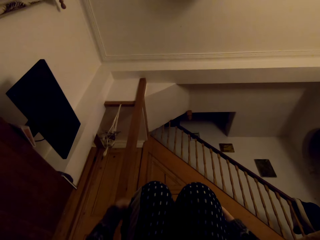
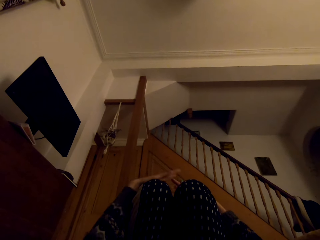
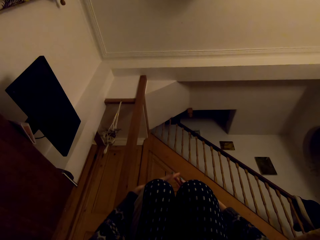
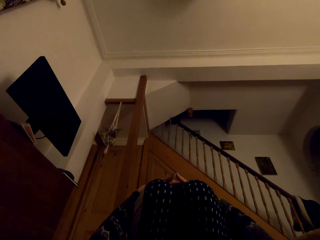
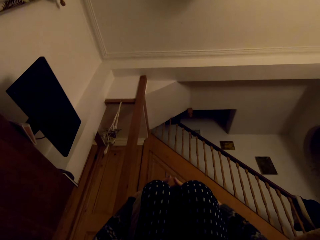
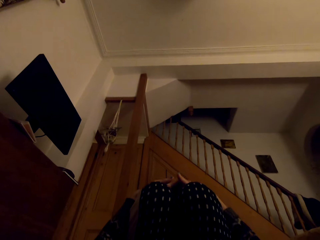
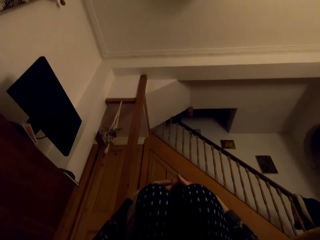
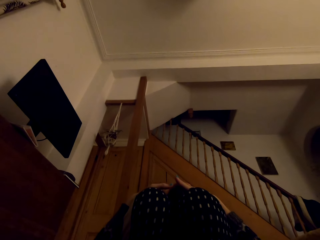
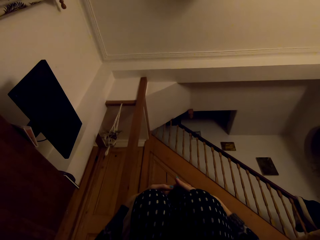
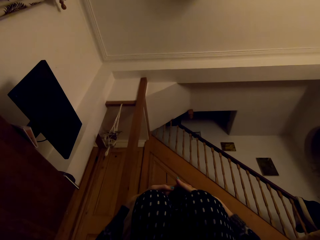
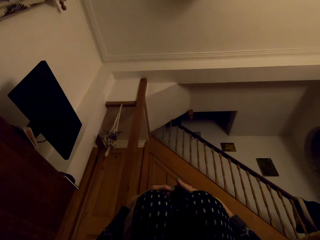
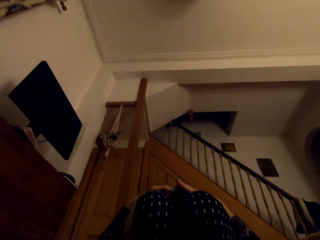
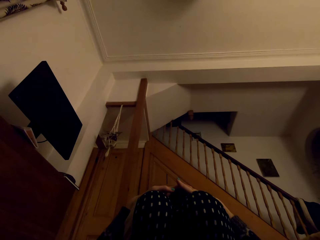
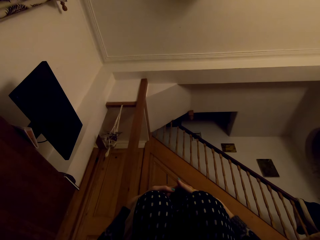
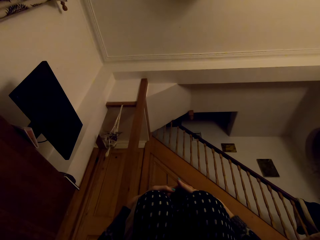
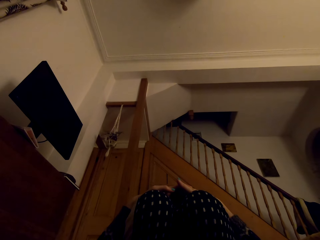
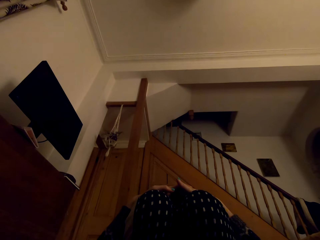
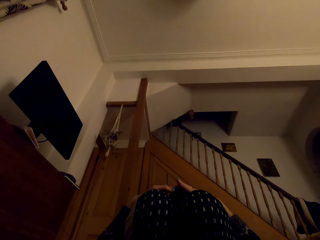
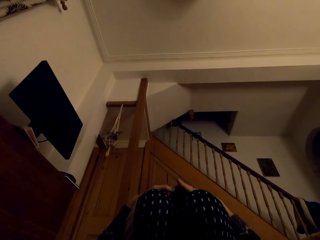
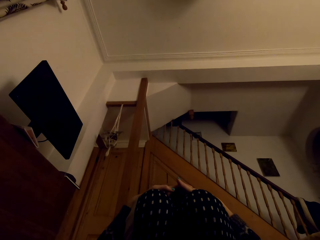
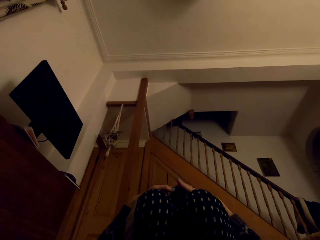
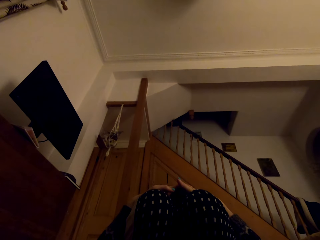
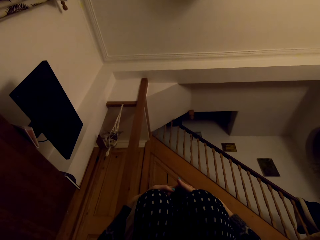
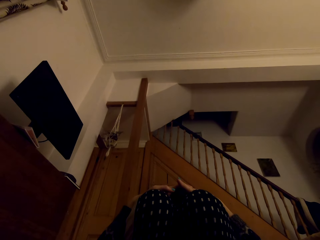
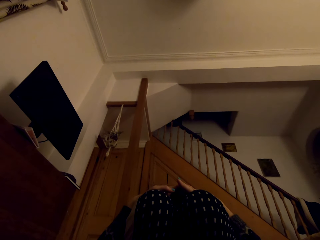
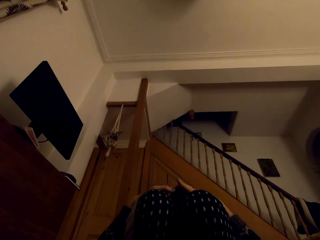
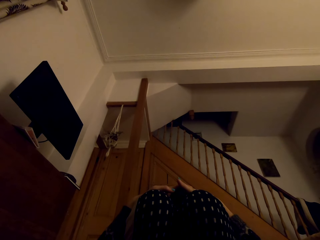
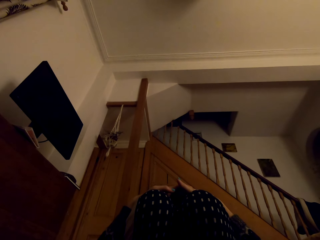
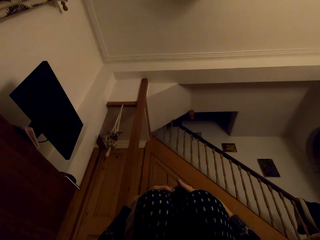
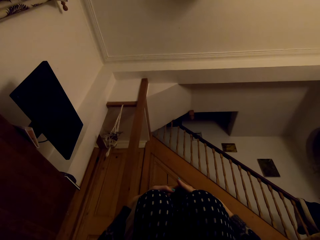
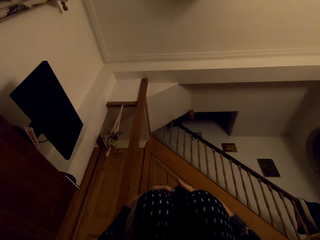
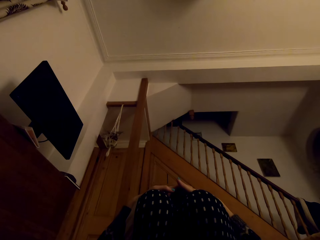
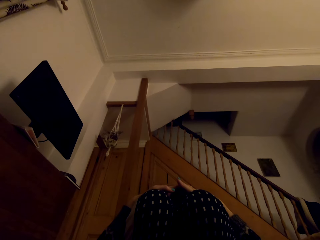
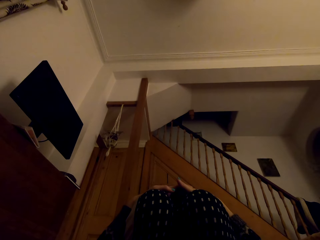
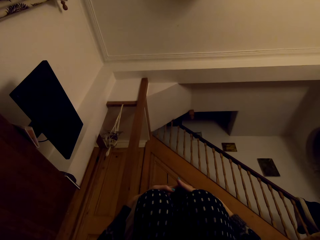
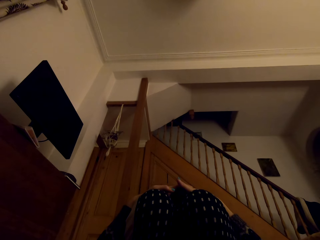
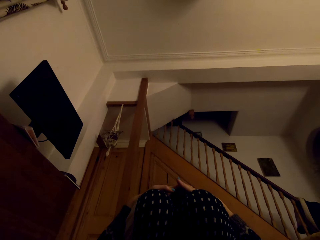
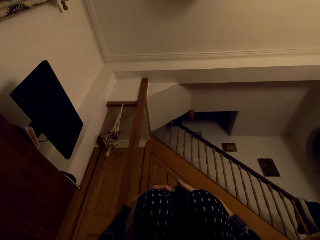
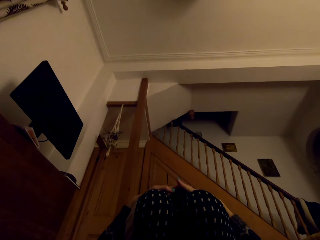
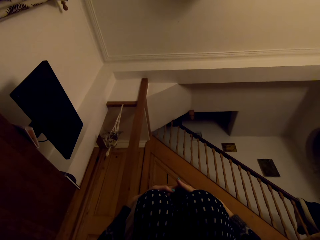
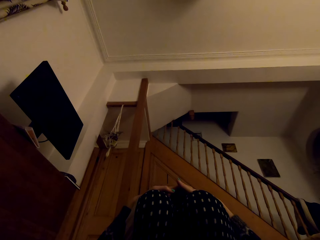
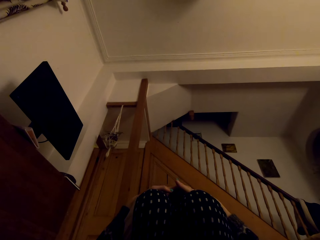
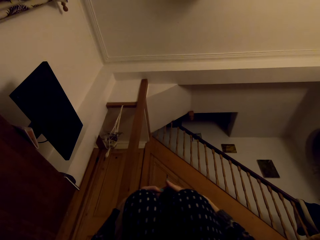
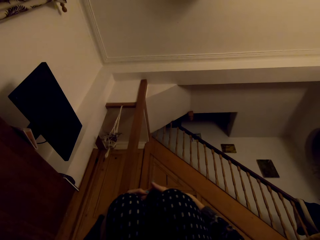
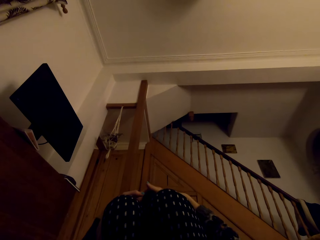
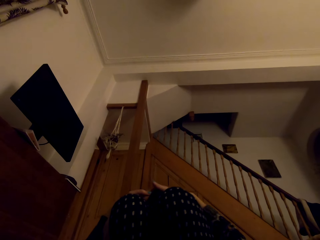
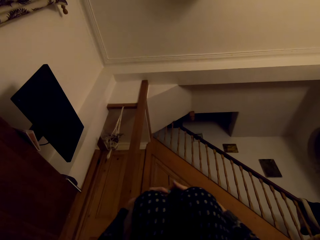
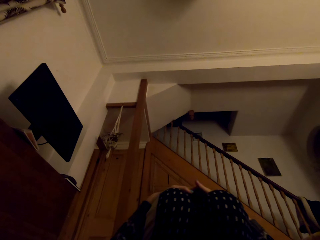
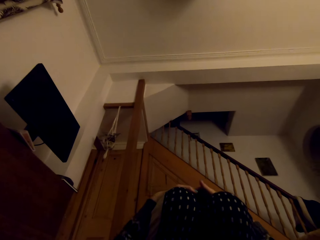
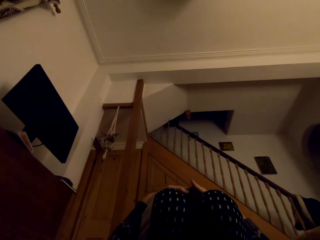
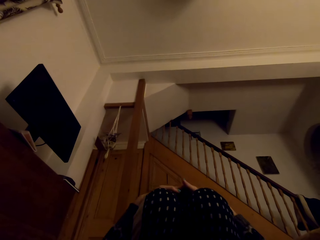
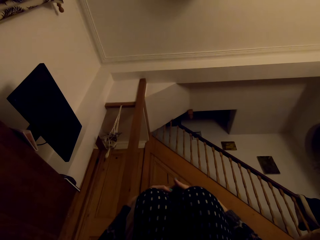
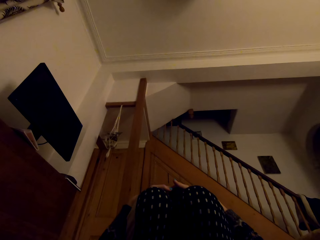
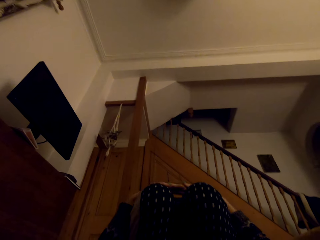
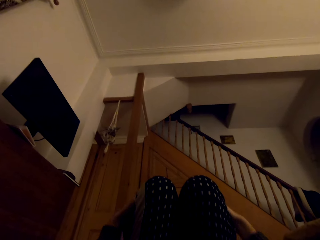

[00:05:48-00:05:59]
The camera wearer puts the hands together. They move the knees.

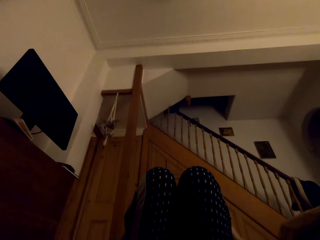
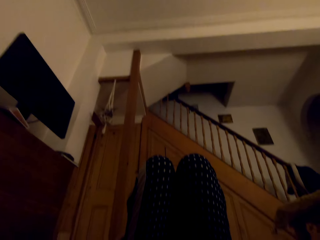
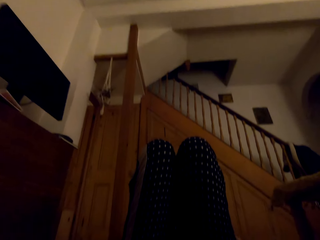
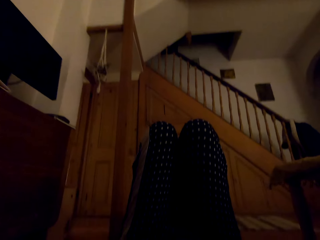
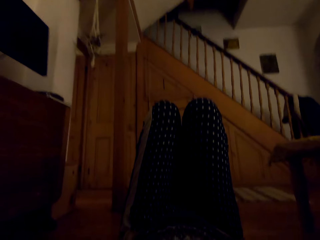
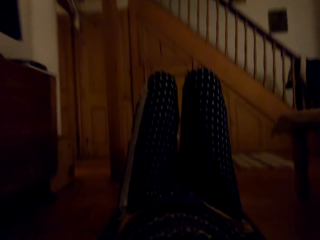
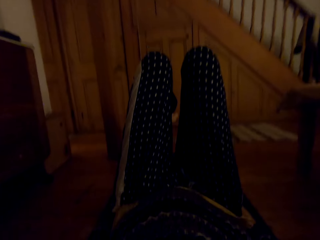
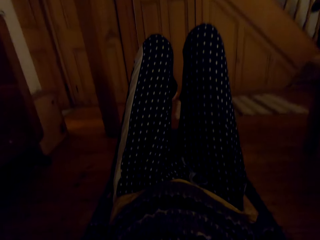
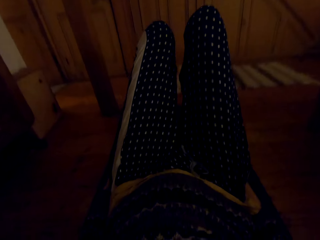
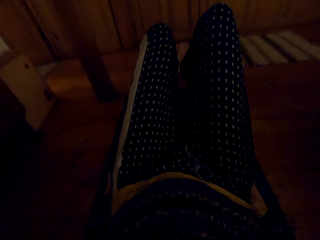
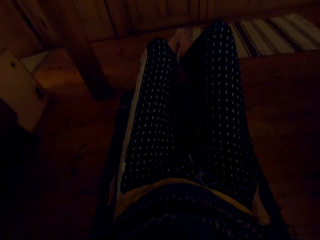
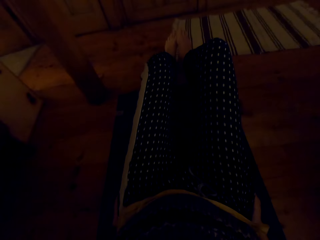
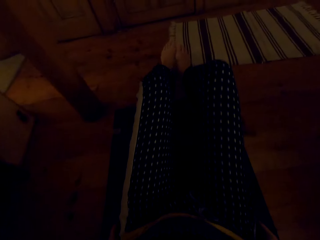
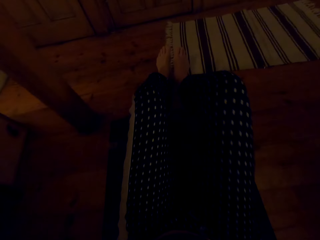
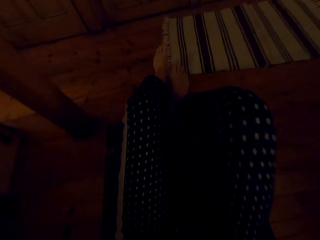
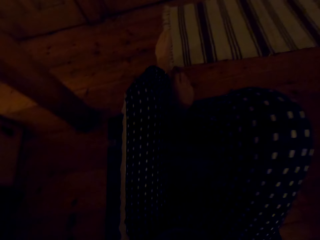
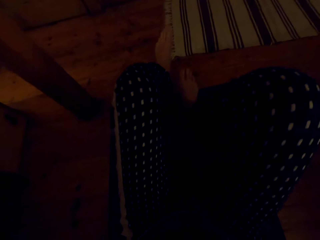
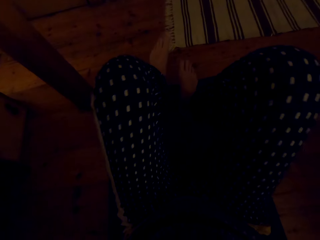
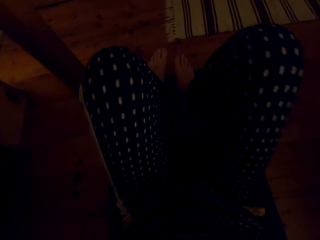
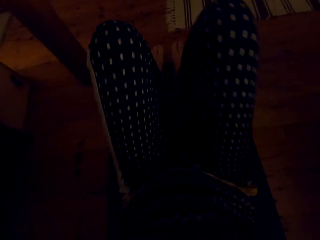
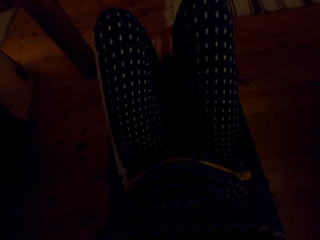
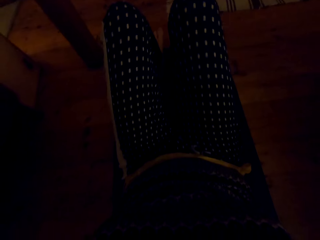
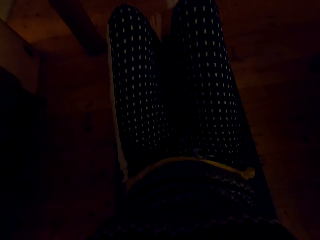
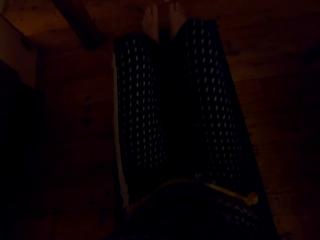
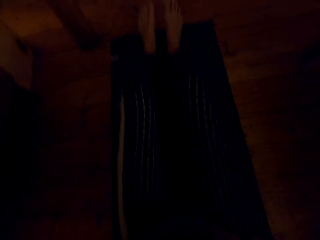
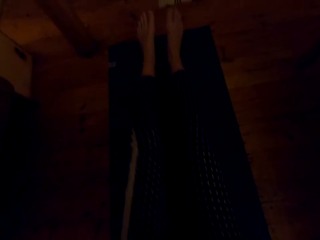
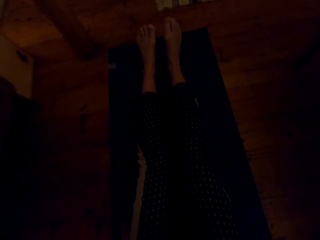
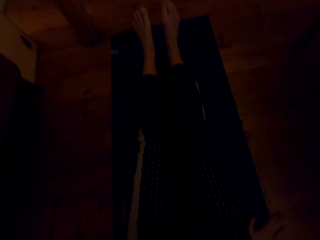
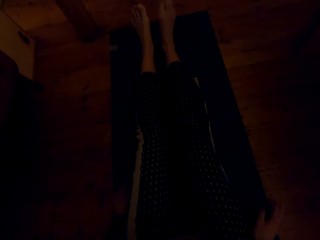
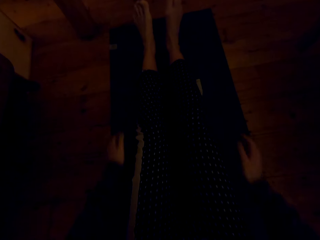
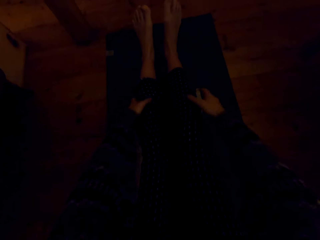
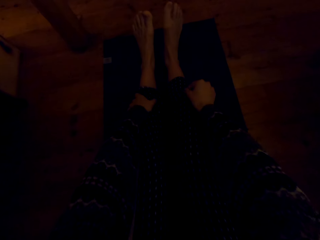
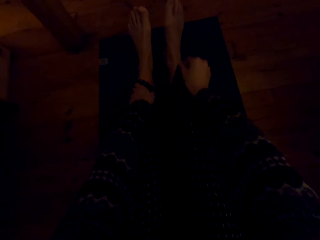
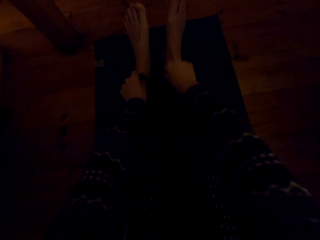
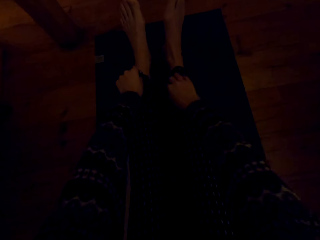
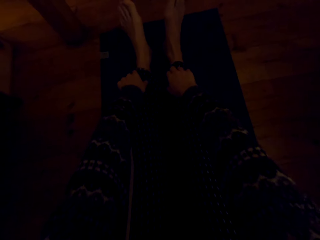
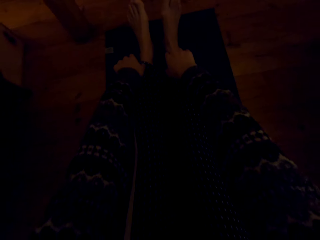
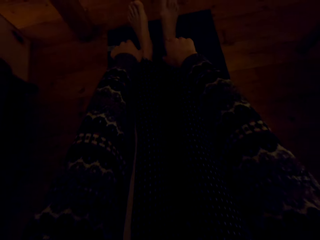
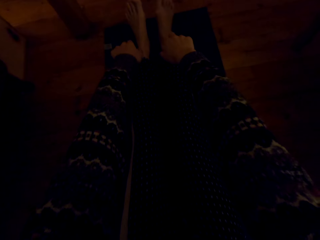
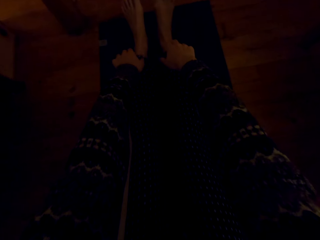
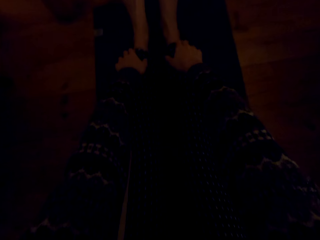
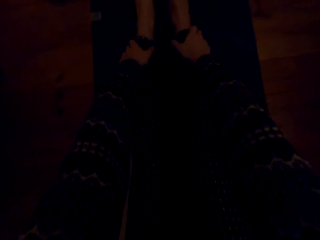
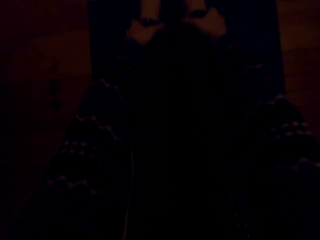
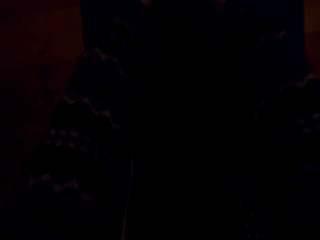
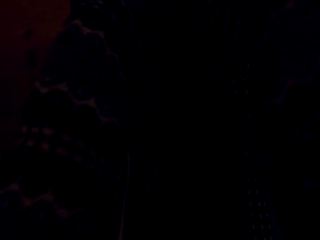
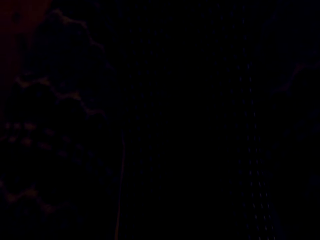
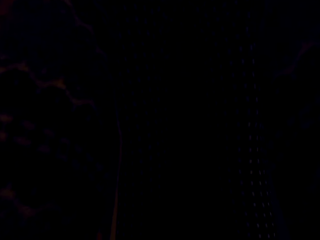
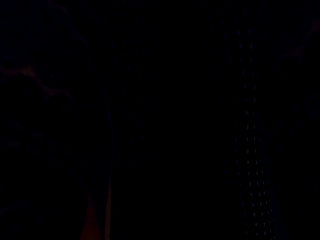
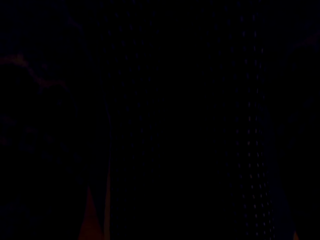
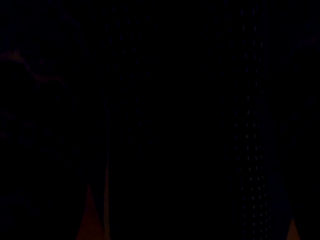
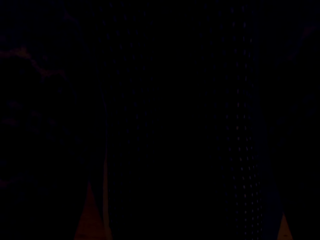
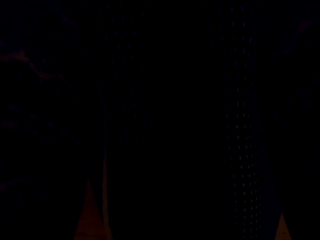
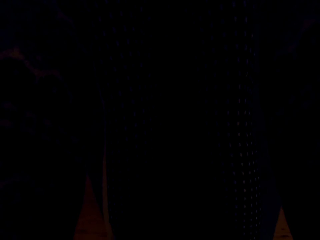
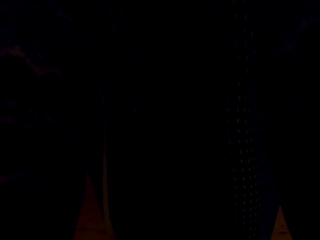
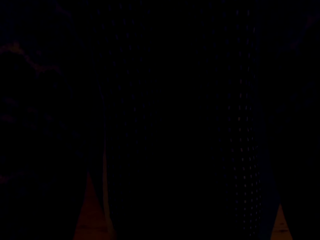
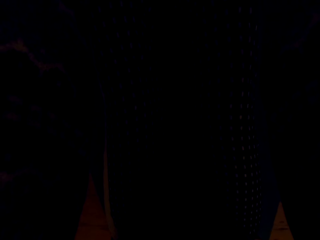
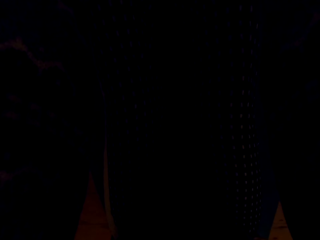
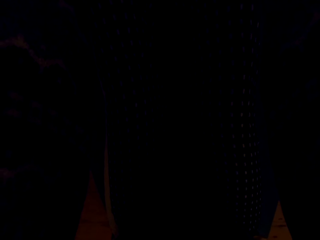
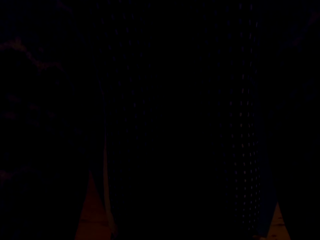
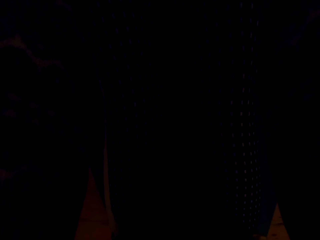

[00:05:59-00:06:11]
The camera wearer lets go of the knees. They straighten the leg. They fold the leg. They sit up. They lay down.
